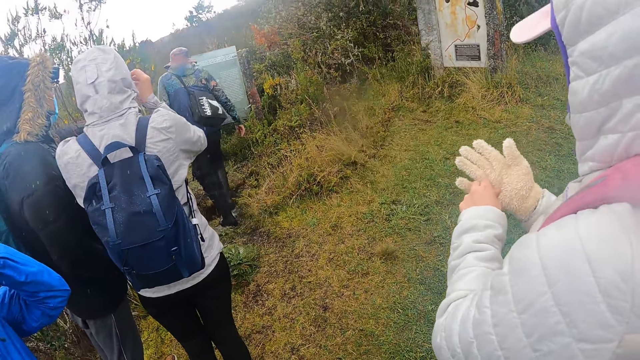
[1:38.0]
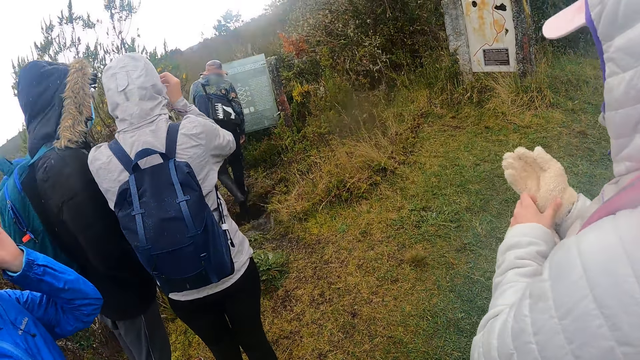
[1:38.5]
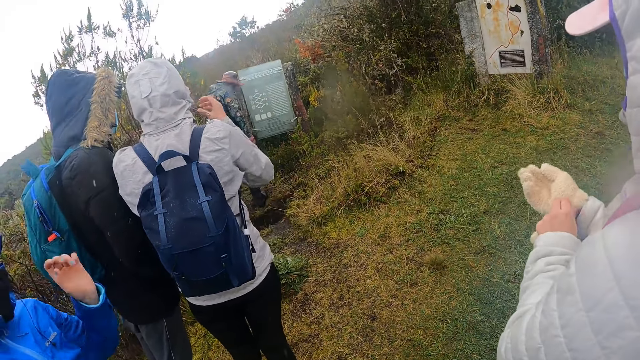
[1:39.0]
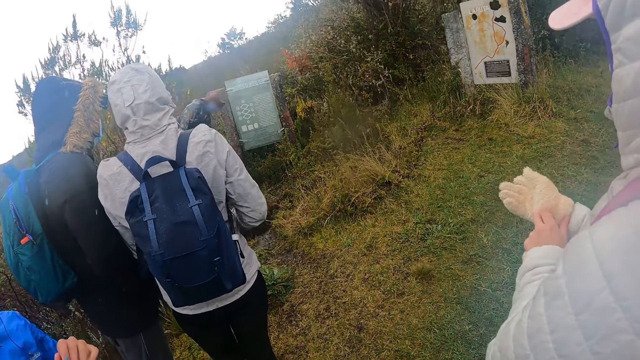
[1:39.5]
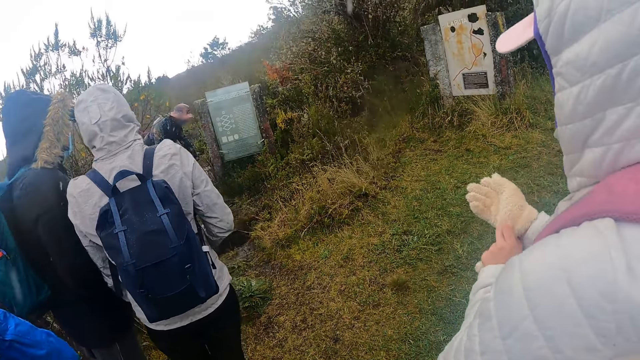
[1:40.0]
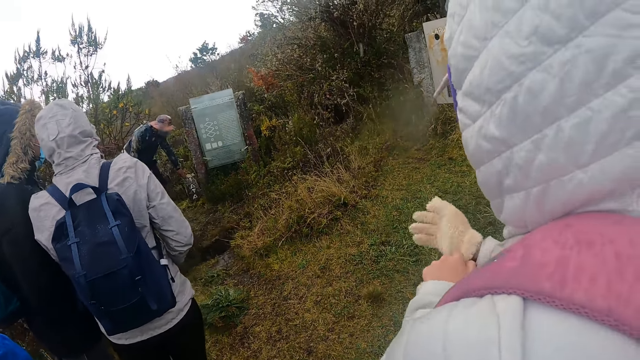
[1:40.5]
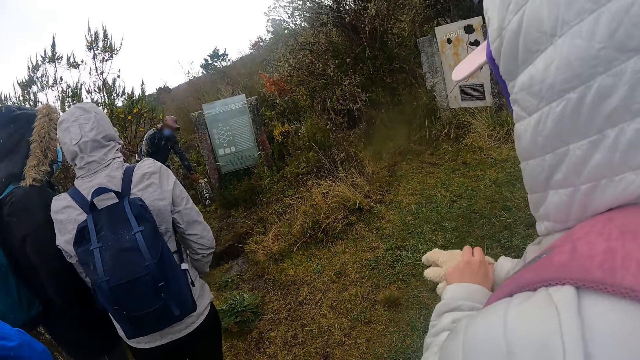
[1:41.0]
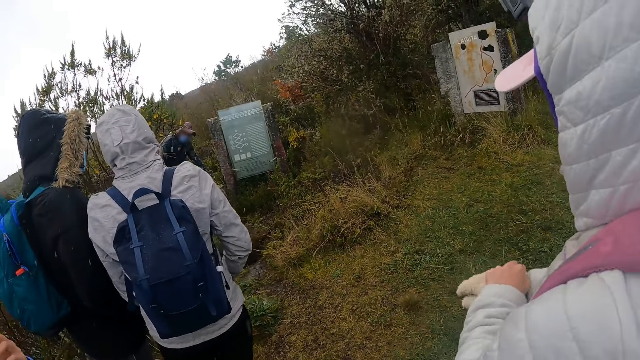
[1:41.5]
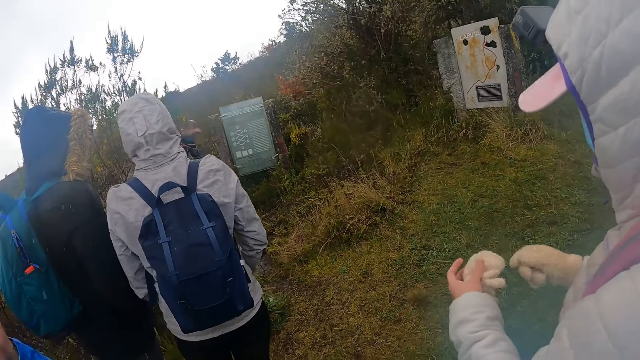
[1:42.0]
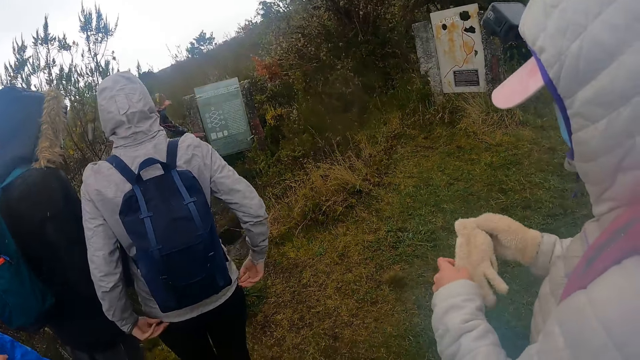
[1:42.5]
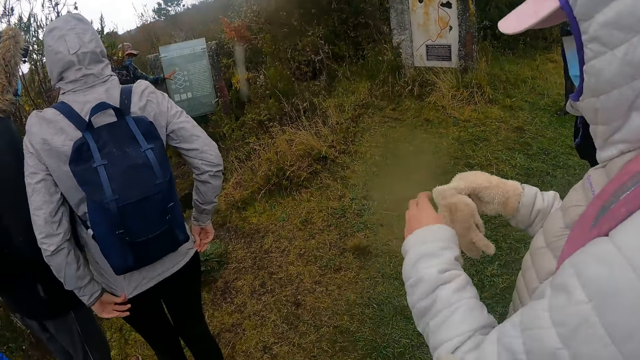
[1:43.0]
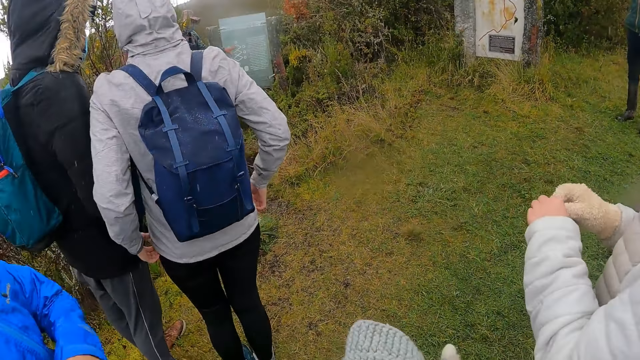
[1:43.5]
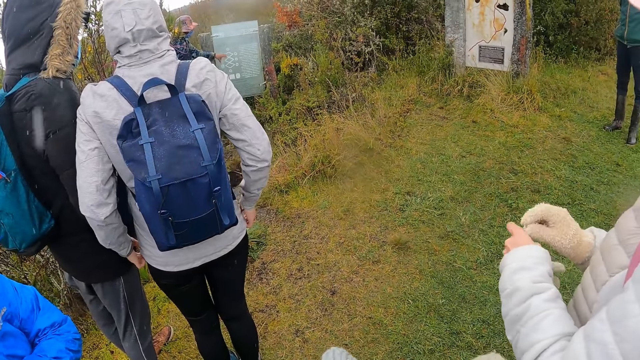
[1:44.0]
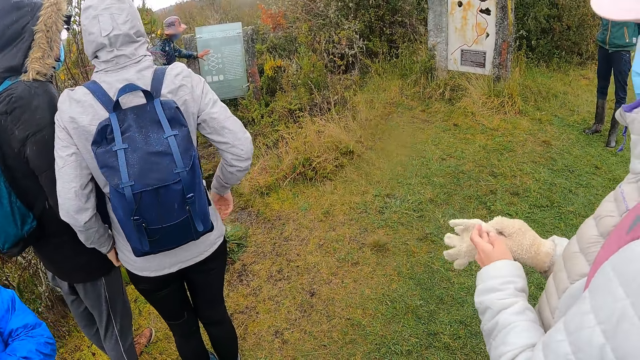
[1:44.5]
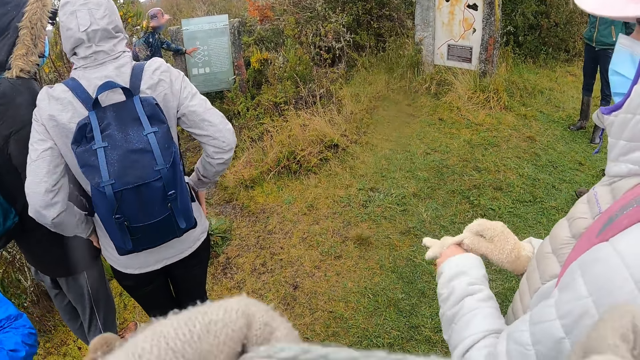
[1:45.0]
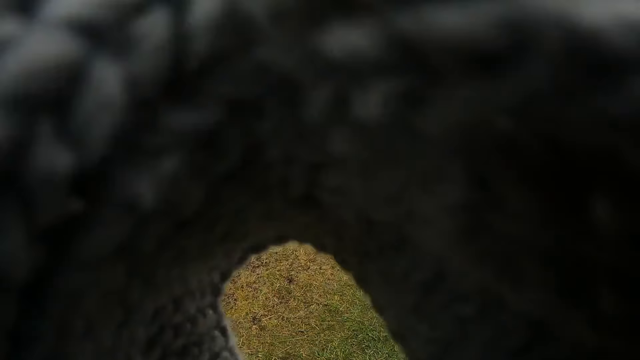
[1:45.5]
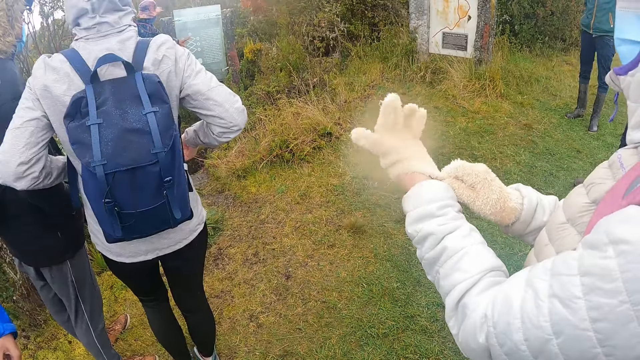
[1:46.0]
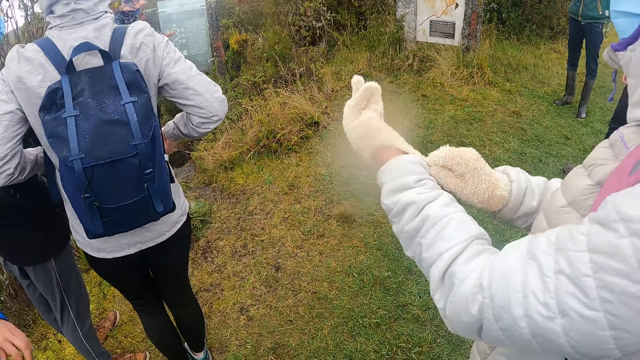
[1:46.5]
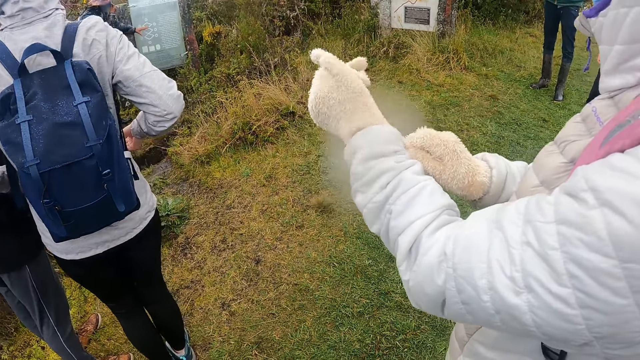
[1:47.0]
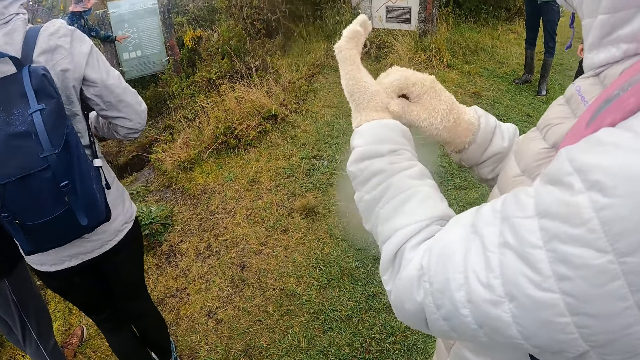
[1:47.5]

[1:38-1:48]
A man places his left hand on a rock and bends. The man interacts with the group of people and holds the land track. The man gestures his hand. The camera wearer wears the knitted cap on her head with both her hands. She lifts the scarf.

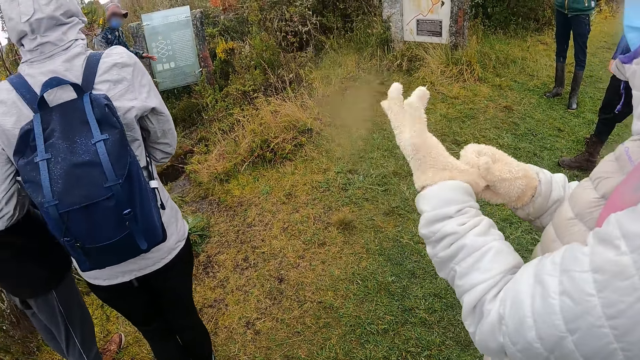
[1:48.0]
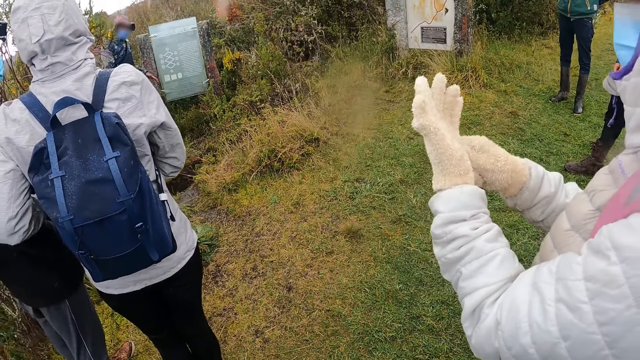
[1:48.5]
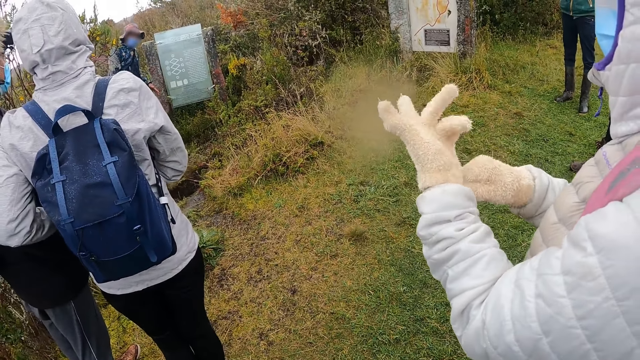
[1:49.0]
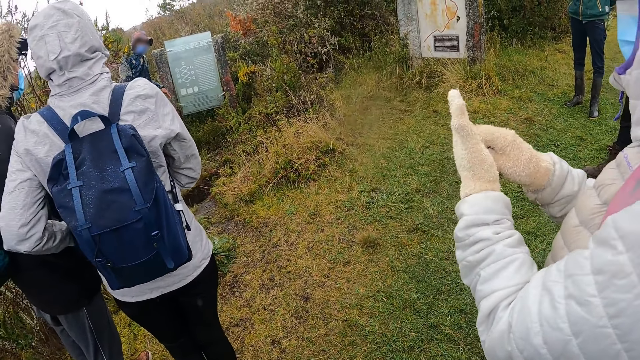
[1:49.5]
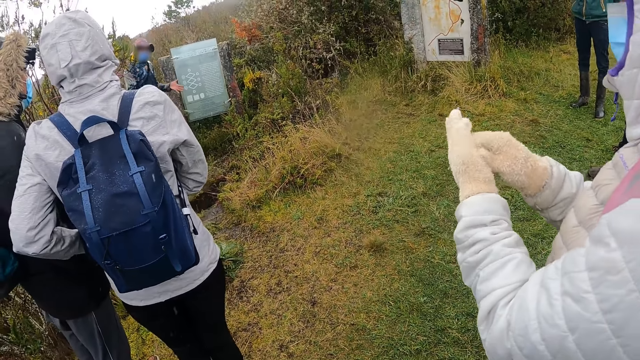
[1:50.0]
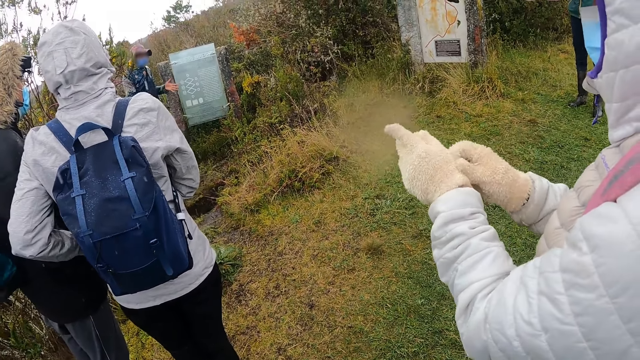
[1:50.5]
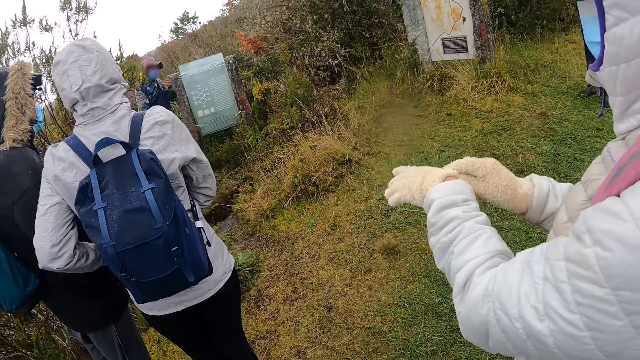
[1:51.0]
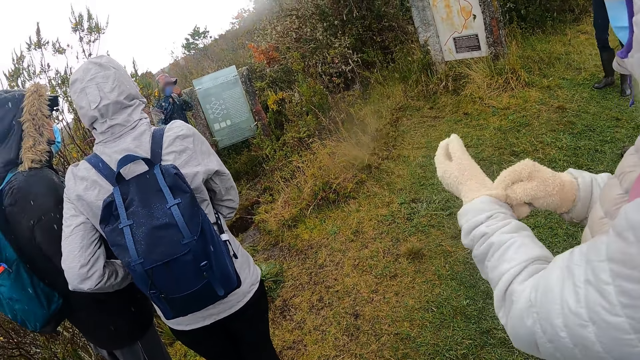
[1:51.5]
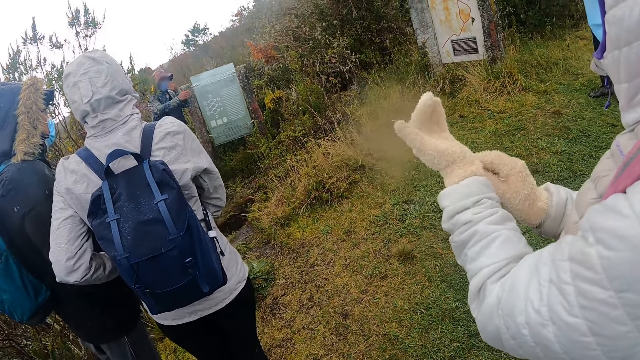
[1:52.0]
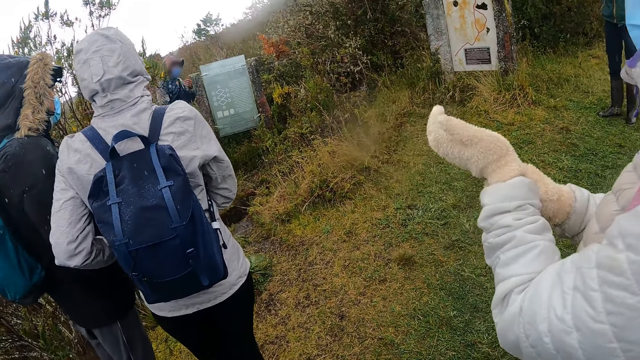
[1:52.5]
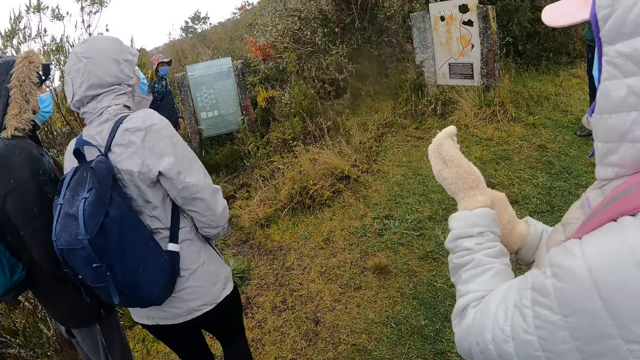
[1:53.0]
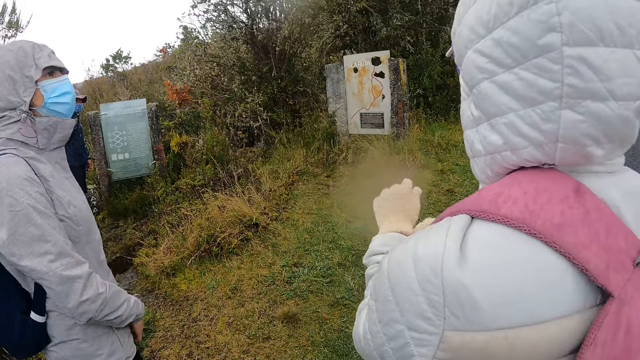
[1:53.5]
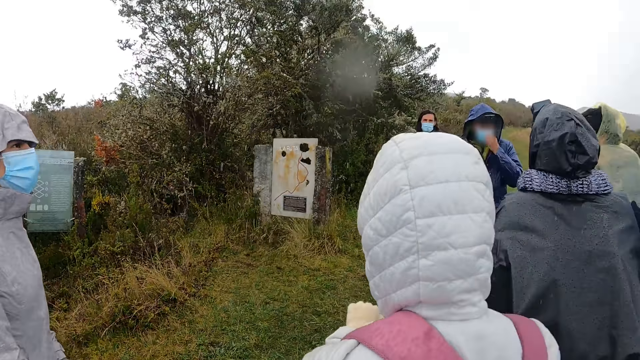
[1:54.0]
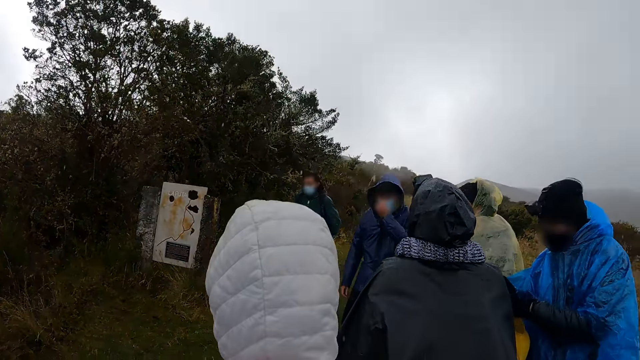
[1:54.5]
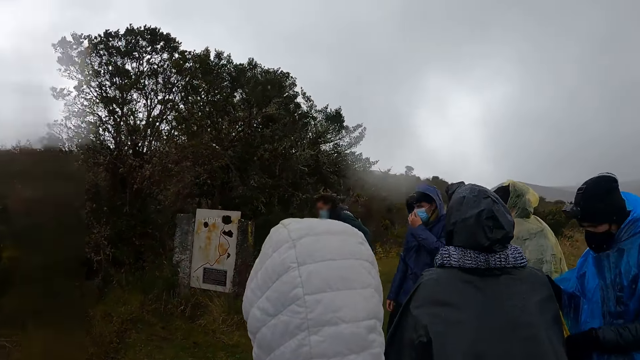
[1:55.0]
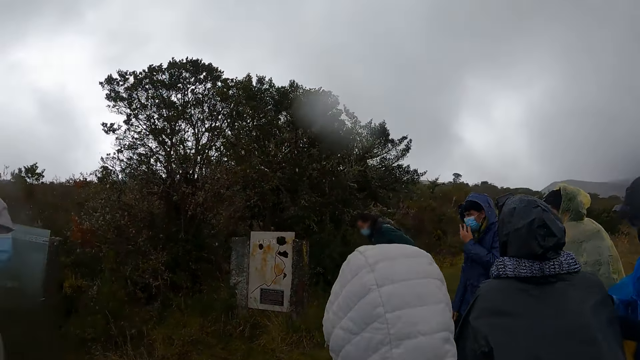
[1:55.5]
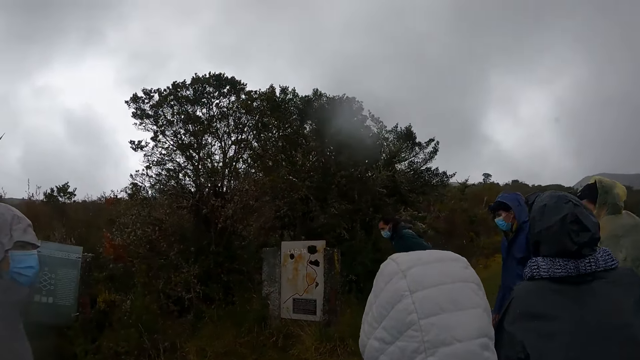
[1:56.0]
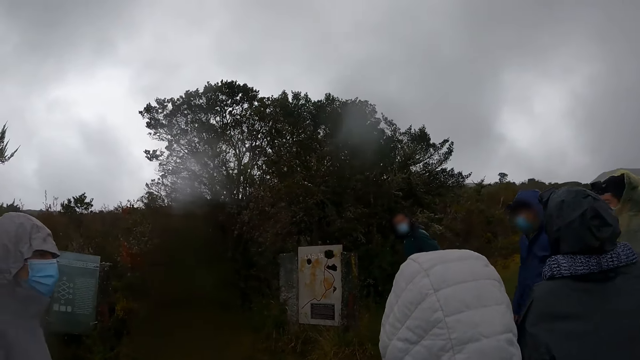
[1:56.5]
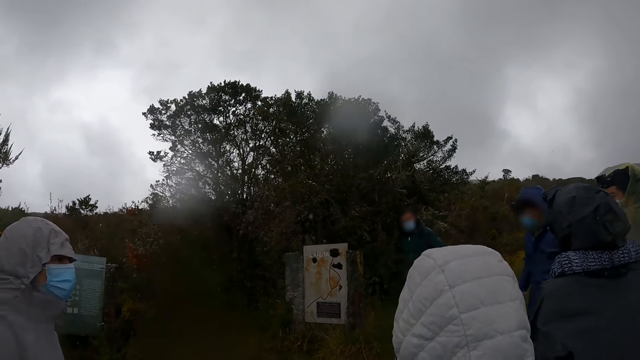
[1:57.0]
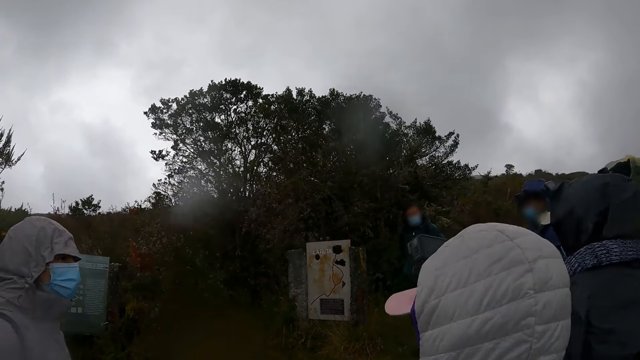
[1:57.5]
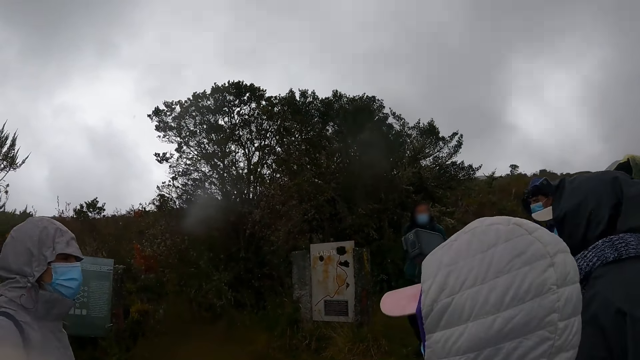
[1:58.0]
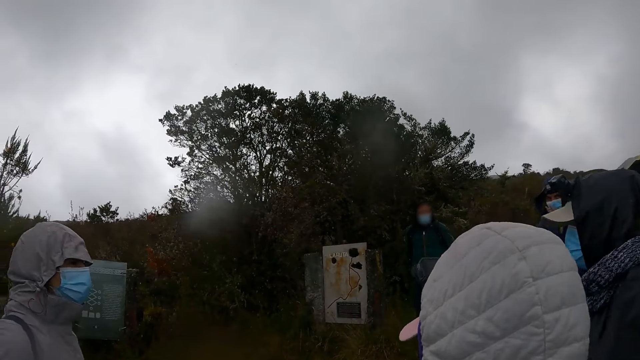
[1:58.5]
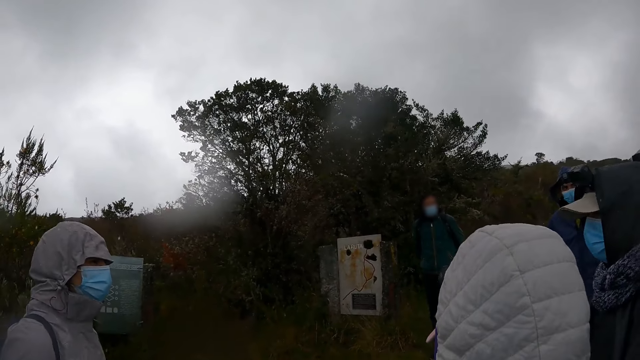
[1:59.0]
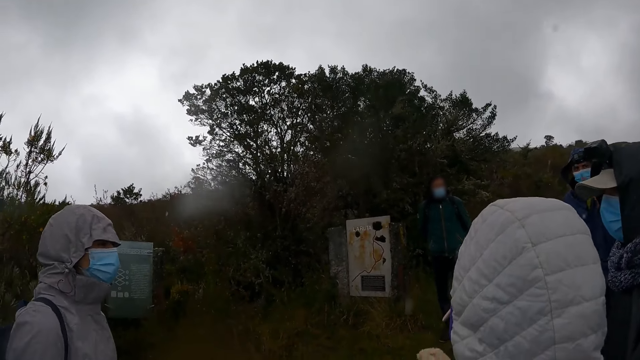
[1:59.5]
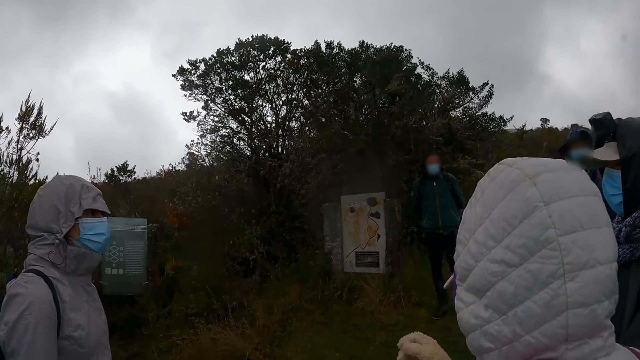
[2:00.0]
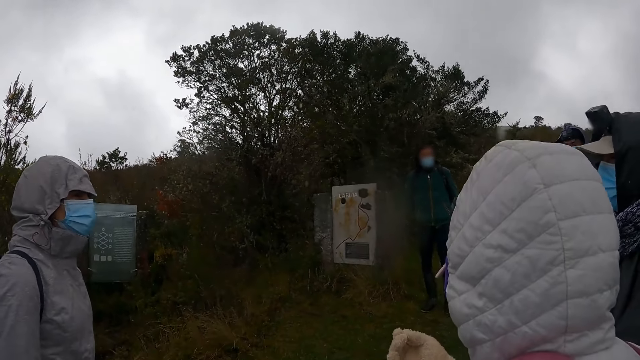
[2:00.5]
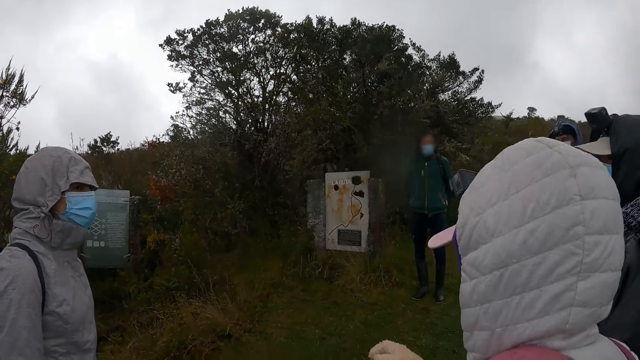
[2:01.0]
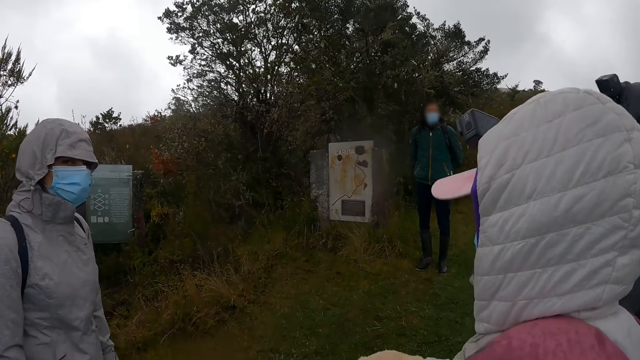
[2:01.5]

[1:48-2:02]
A man describes the sign post. The man adjusts a facemask on his face with his left hand. The man gestures his hand. The camera wearer looks around the field.
